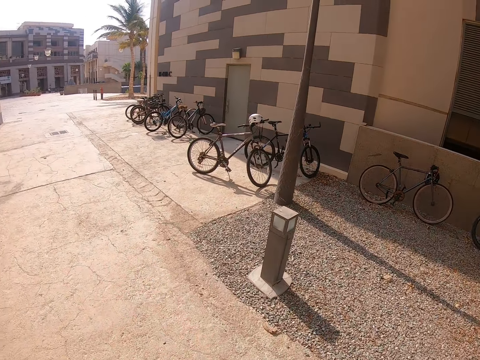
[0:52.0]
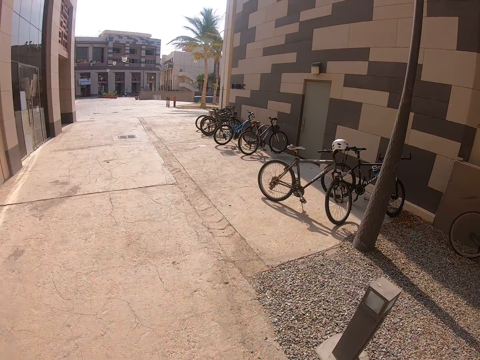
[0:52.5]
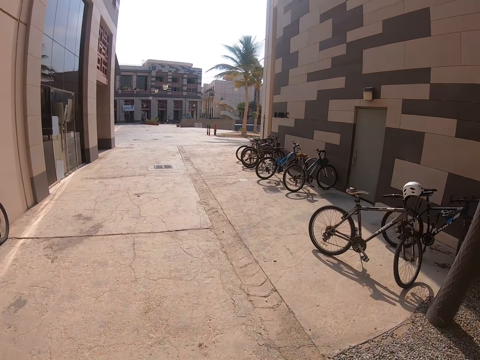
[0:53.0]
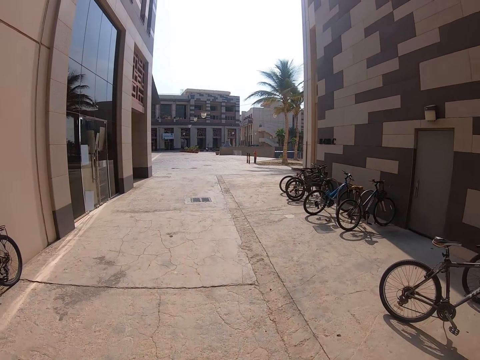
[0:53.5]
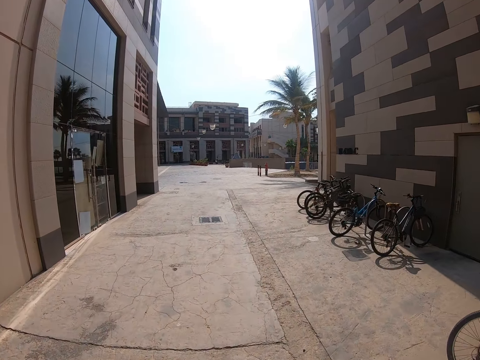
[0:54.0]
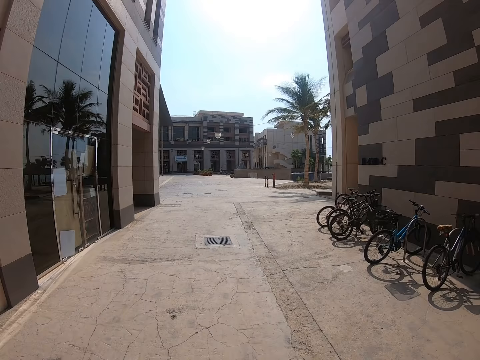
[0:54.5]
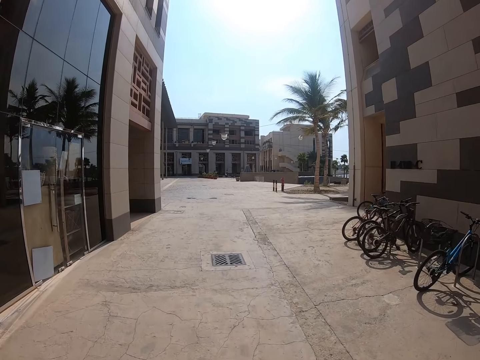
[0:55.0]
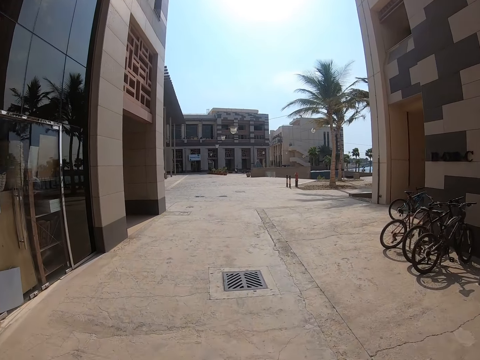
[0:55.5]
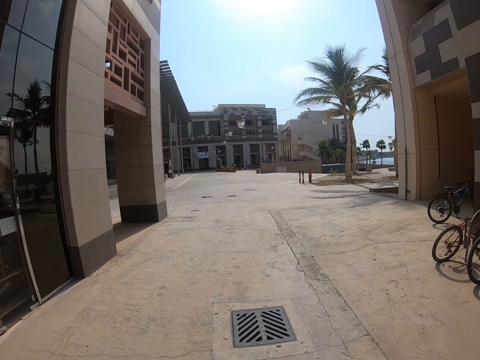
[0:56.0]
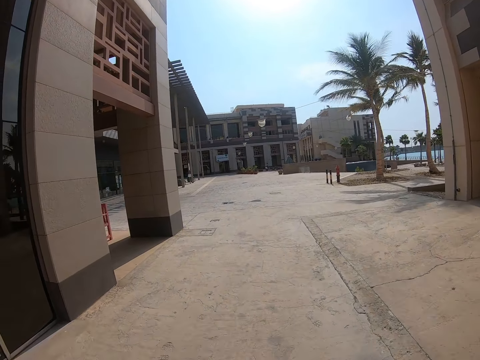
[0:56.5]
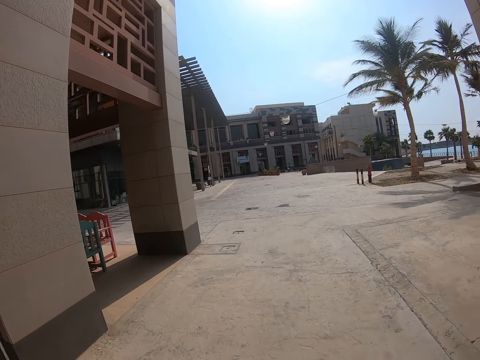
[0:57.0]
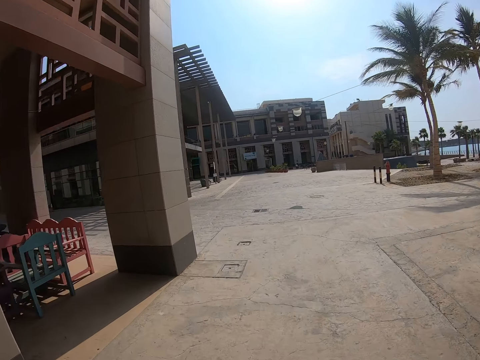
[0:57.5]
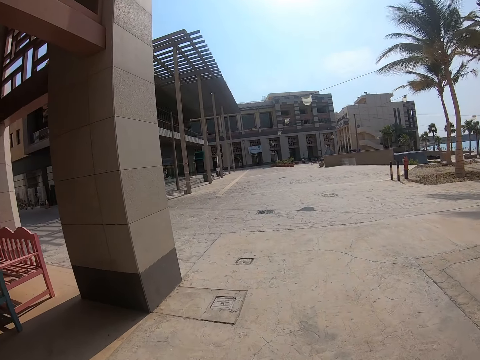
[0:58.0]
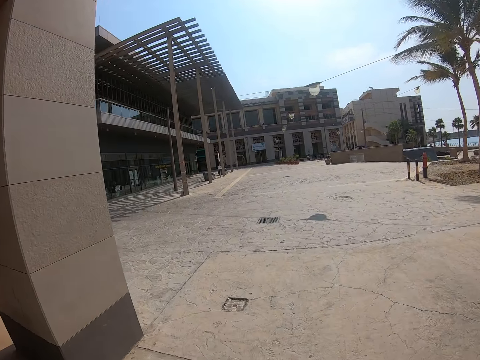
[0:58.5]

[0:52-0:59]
The camera wearer rides the bicycle on the road.

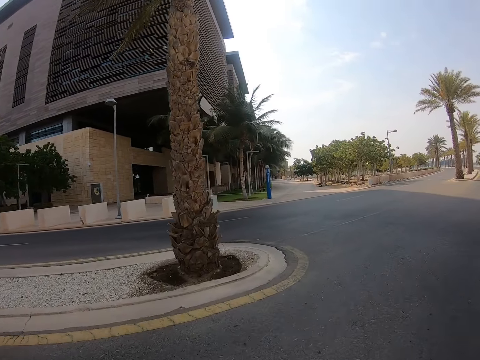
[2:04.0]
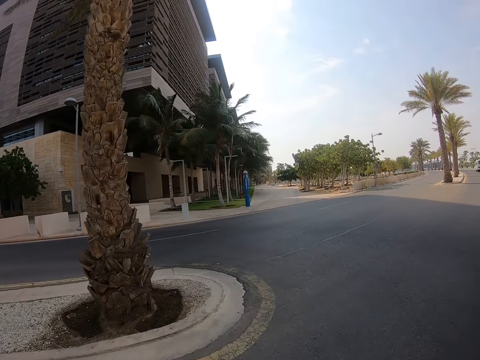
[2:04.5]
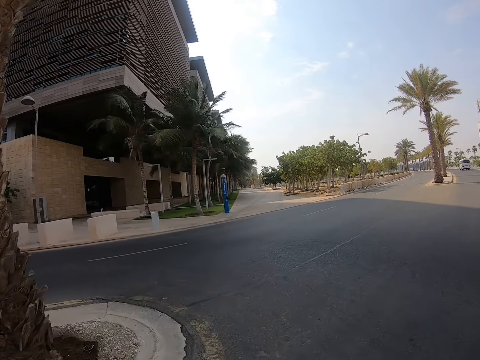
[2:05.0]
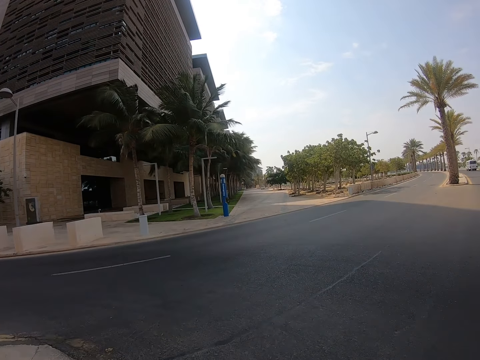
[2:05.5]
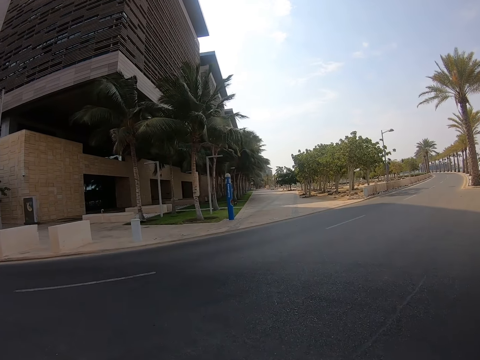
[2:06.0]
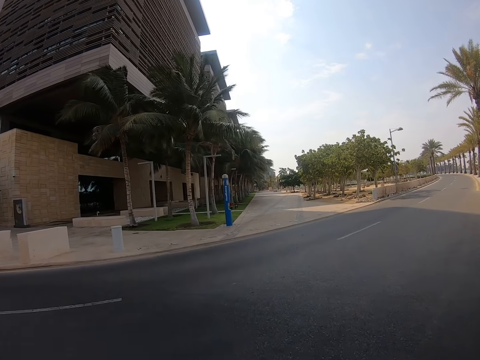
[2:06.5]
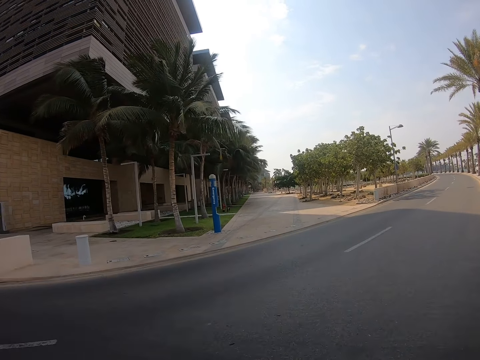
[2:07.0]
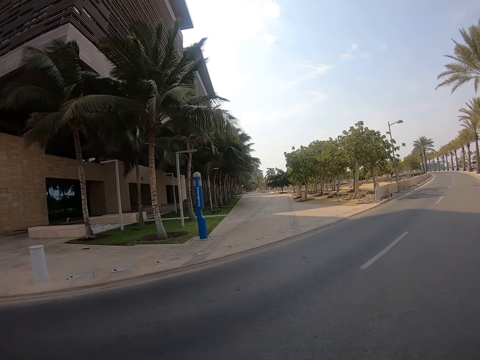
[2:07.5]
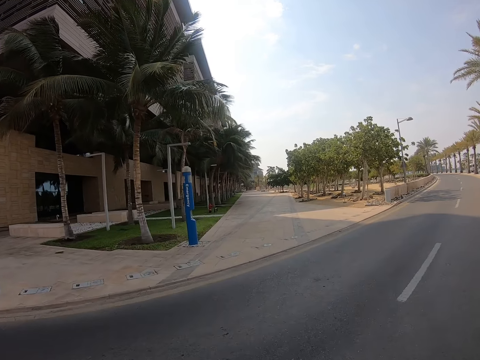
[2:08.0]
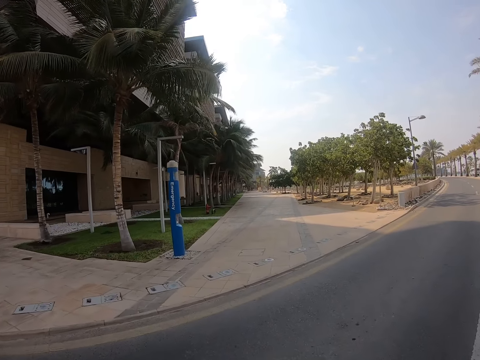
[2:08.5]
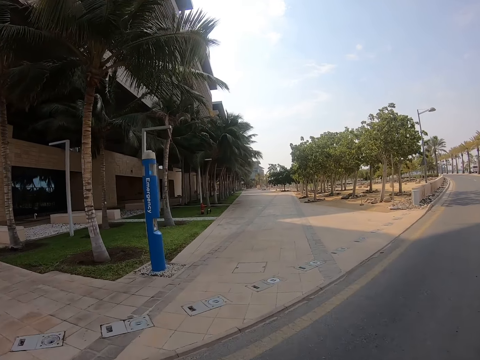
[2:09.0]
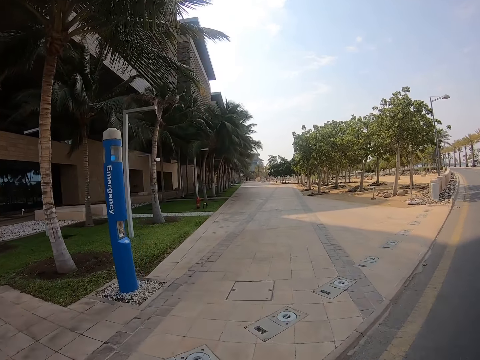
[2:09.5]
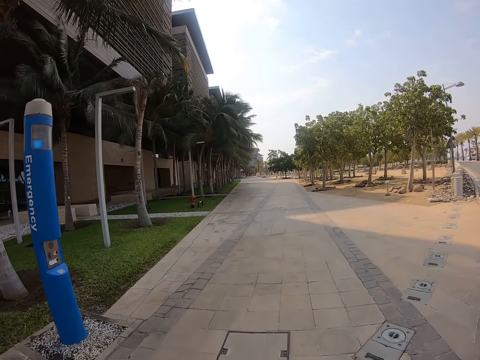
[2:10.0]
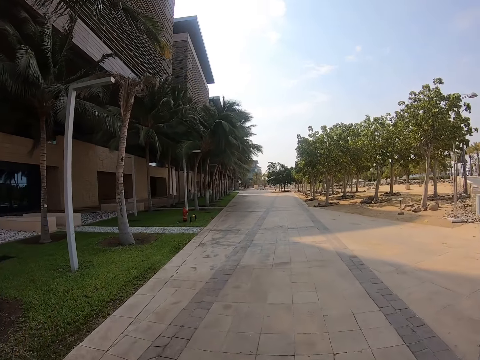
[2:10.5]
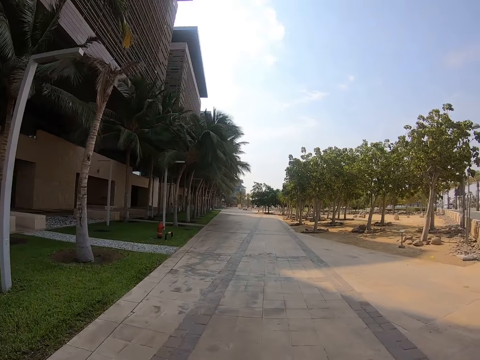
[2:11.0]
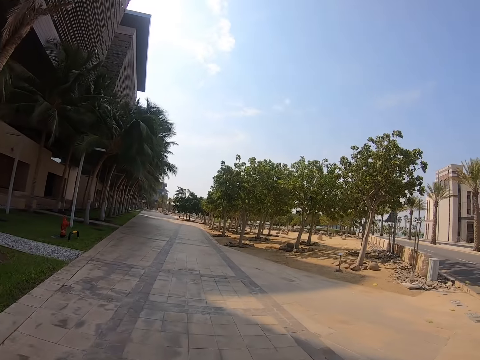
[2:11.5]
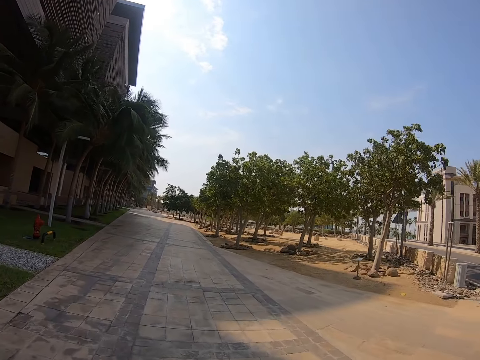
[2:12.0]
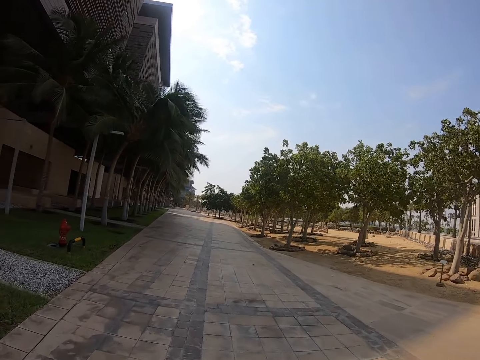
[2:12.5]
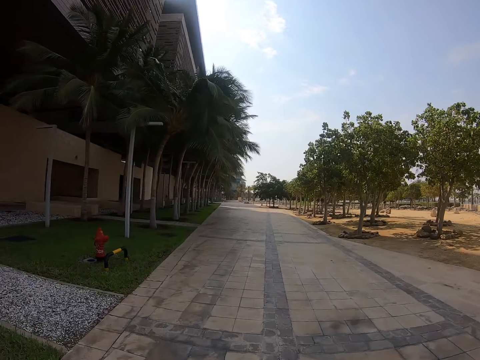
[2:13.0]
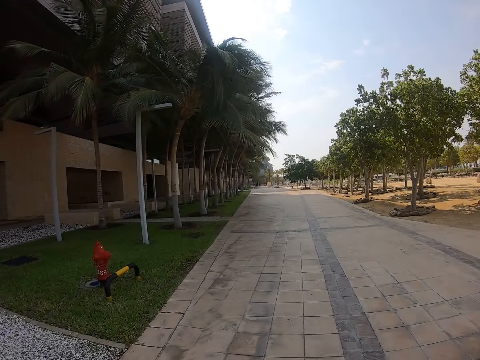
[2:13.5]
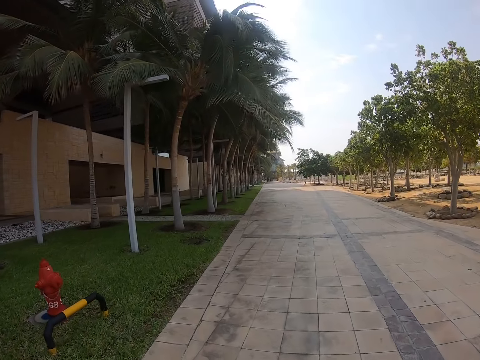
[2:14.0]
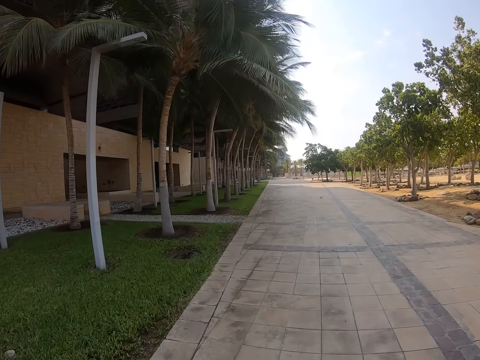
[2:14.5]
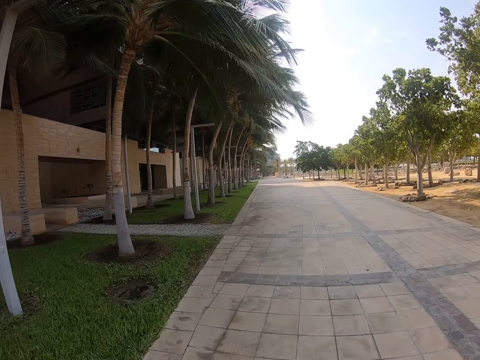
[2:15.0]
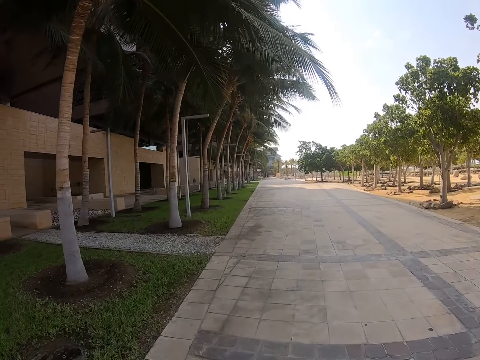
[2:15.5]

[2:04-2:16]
The camera wearer crosses the road. They ride the bicycle.

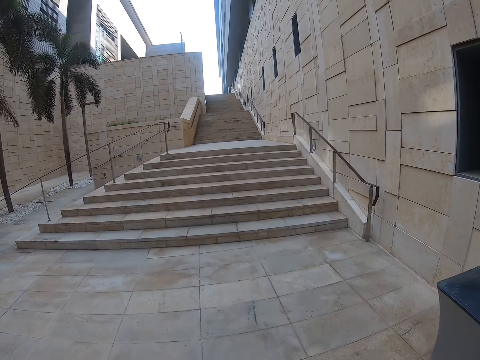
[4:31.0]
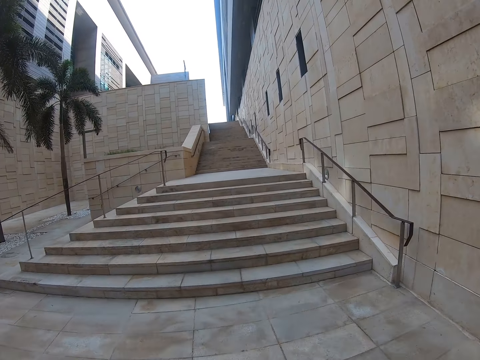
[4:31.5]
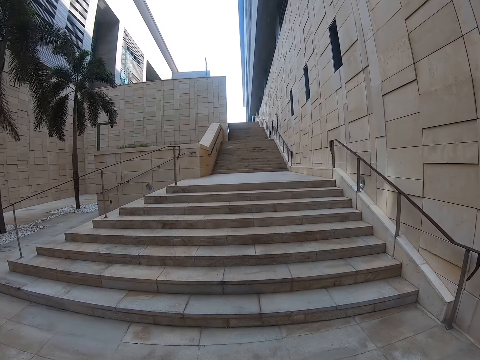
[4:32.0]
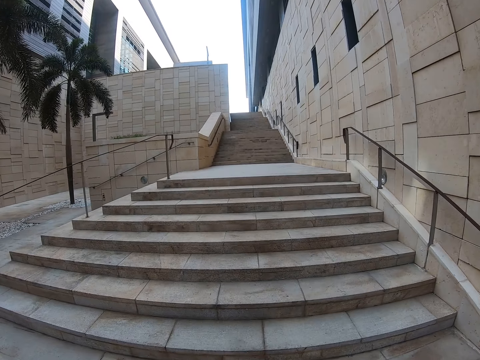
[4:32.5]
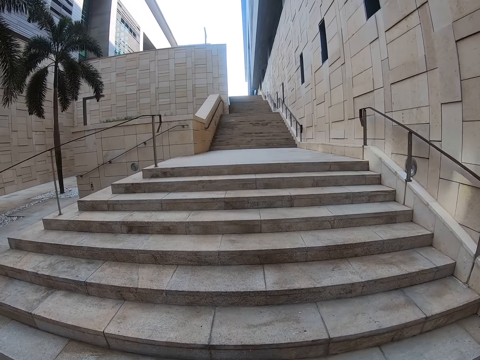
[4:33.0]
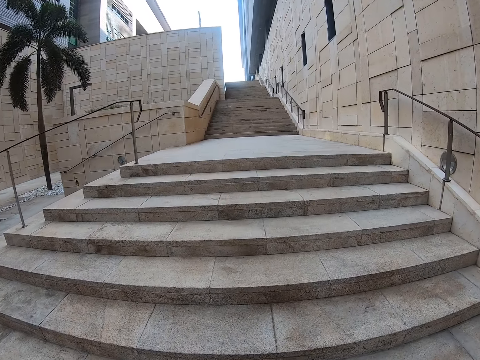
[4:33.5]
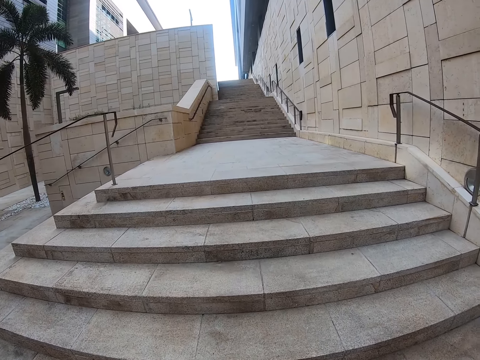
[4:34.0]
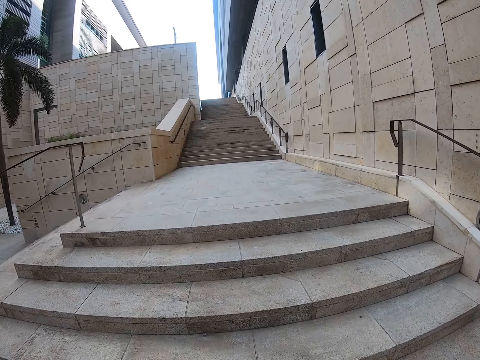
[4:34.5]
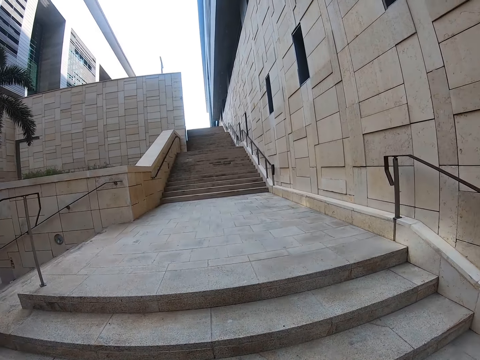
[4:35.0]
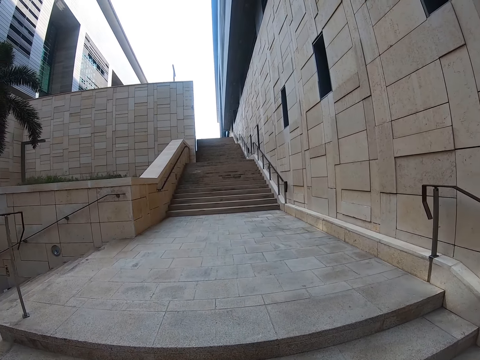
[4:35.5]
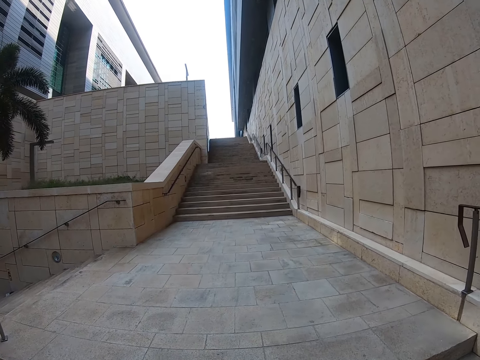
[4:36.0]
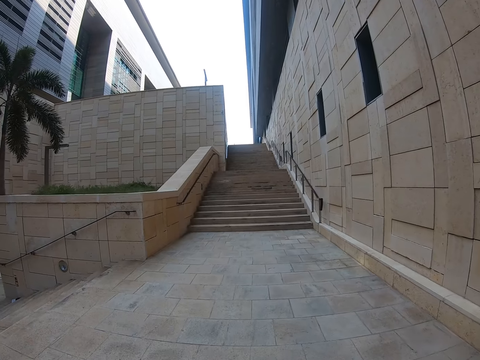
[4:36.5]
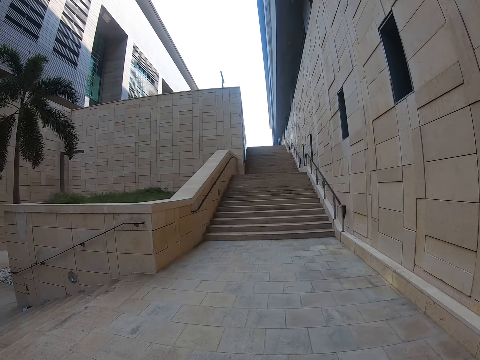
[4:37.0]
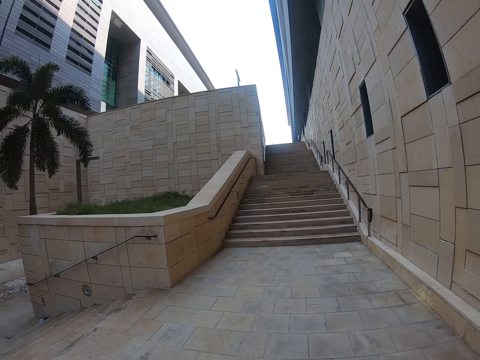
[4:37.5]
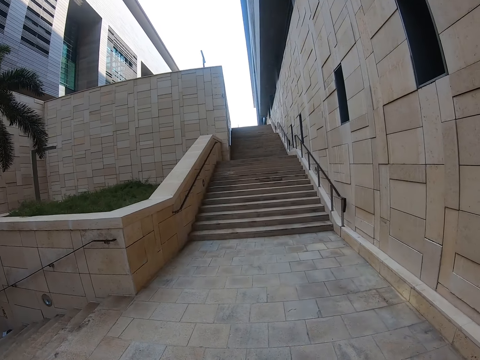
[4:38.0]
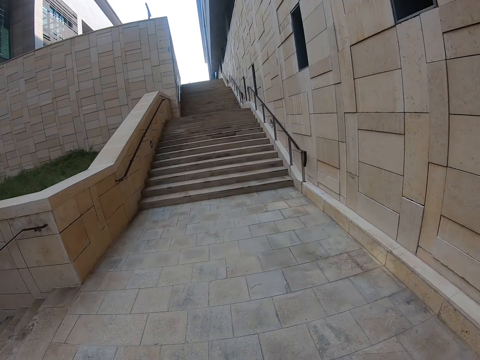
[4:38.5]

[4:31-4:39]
The camera wearer climbs the stairs.
